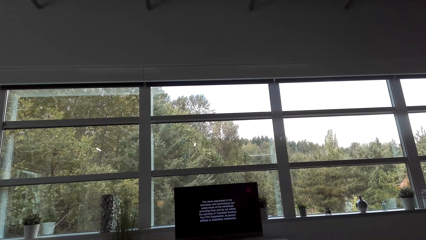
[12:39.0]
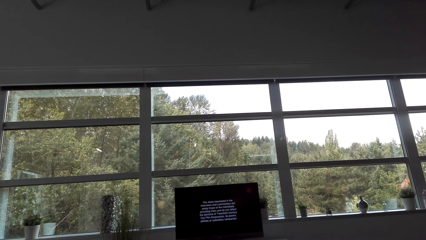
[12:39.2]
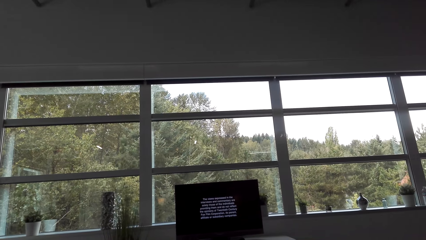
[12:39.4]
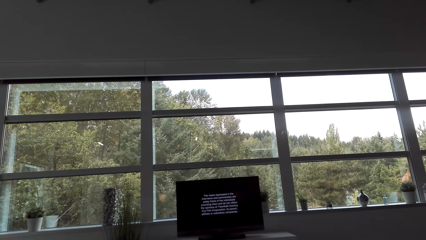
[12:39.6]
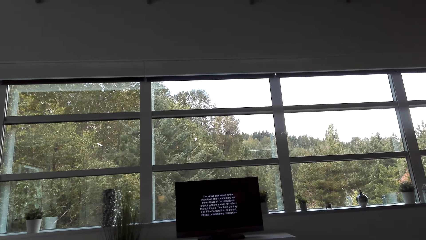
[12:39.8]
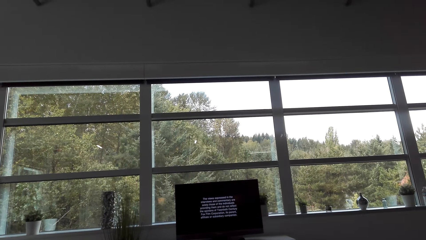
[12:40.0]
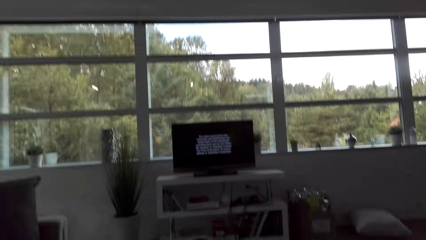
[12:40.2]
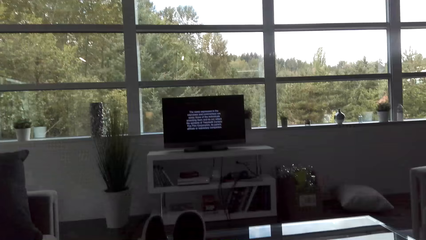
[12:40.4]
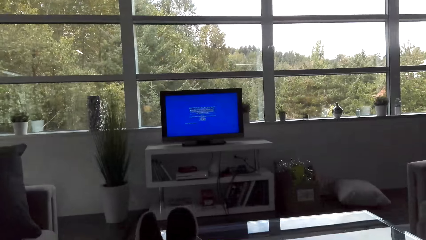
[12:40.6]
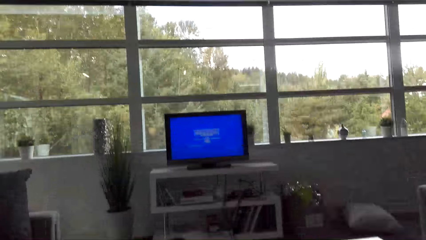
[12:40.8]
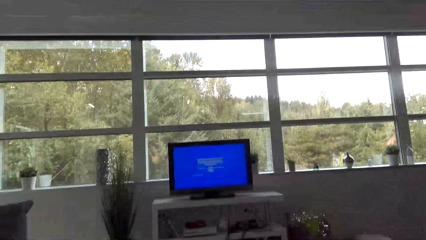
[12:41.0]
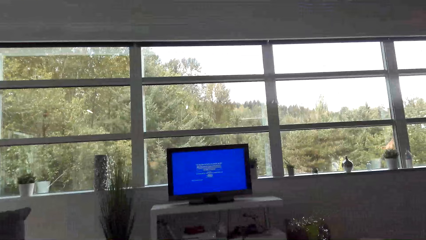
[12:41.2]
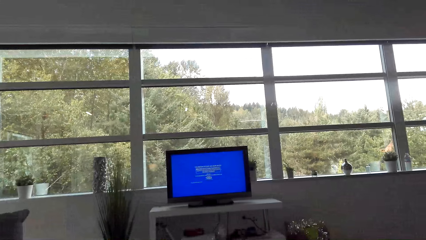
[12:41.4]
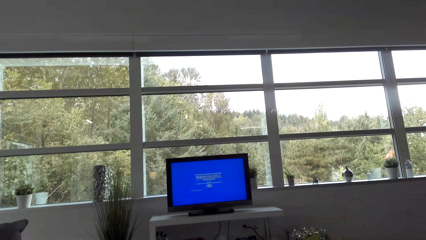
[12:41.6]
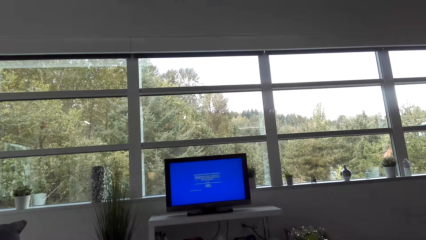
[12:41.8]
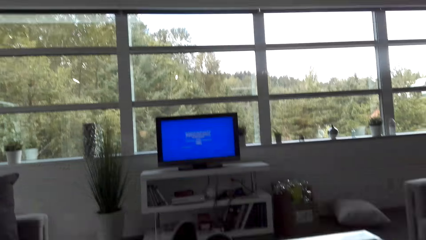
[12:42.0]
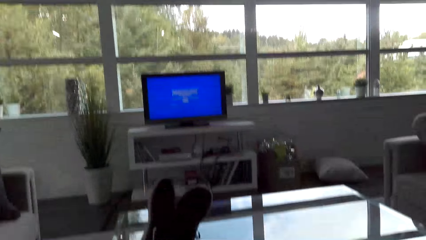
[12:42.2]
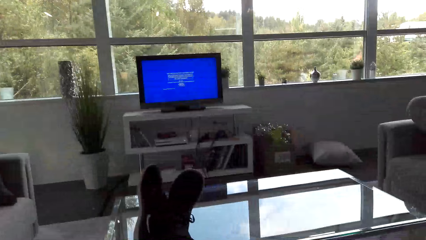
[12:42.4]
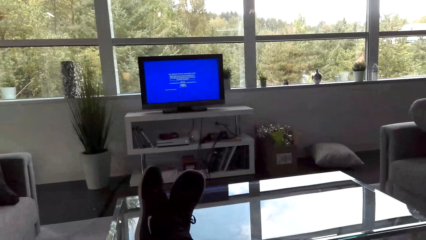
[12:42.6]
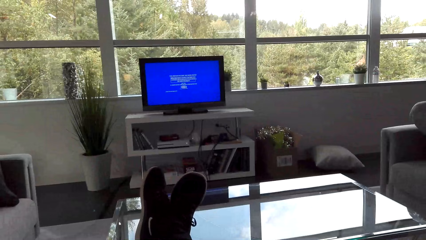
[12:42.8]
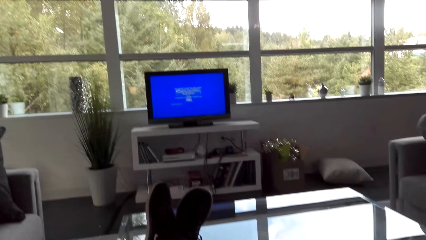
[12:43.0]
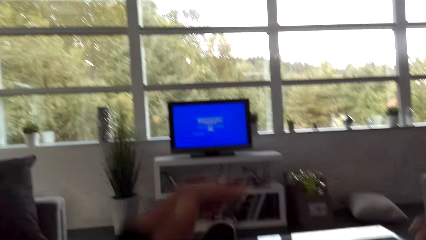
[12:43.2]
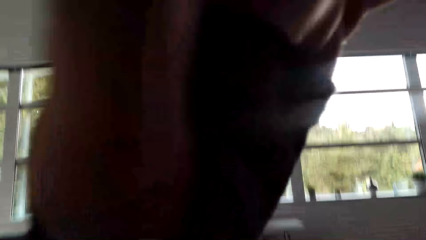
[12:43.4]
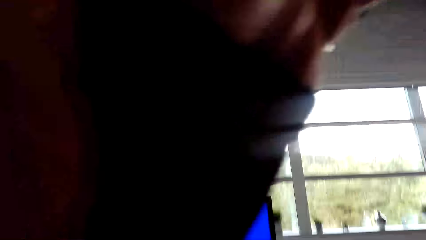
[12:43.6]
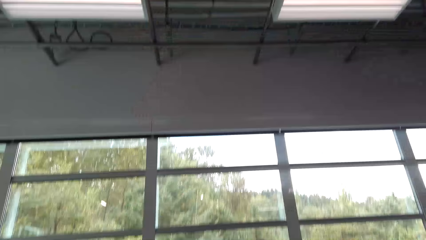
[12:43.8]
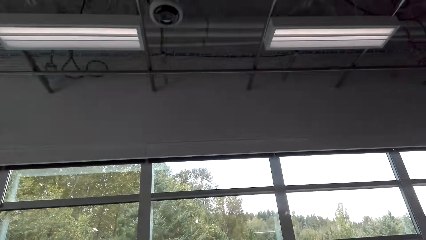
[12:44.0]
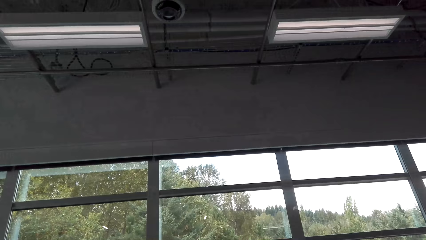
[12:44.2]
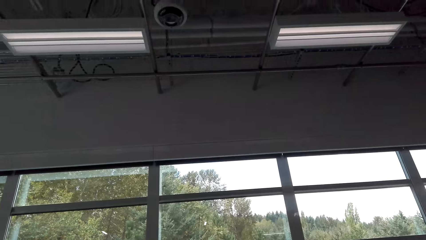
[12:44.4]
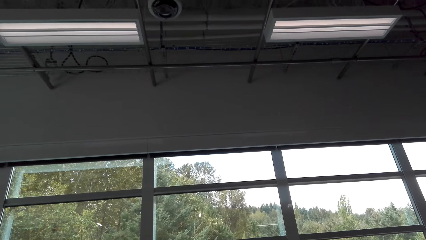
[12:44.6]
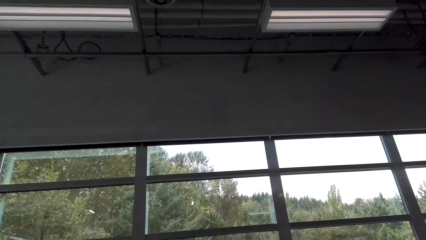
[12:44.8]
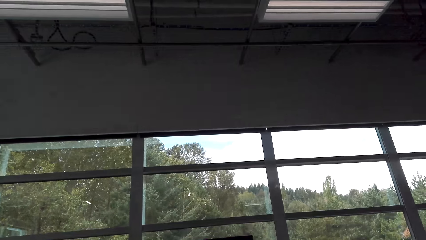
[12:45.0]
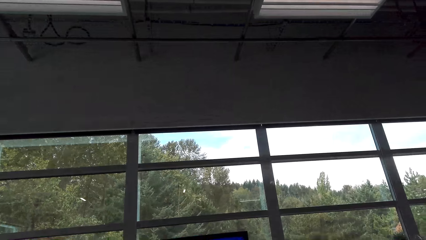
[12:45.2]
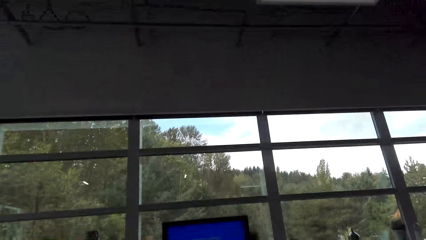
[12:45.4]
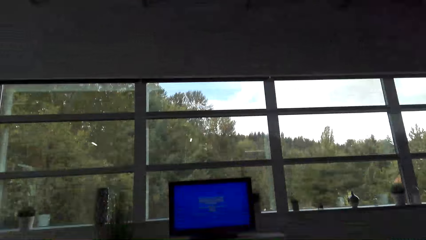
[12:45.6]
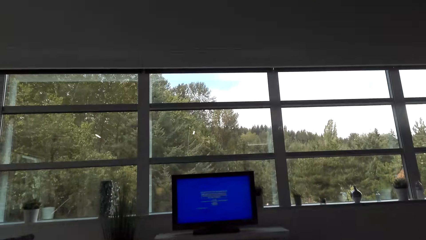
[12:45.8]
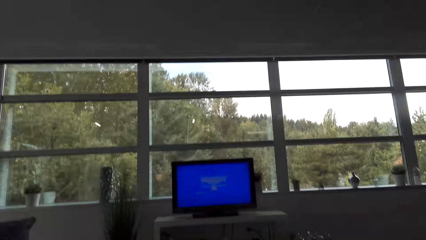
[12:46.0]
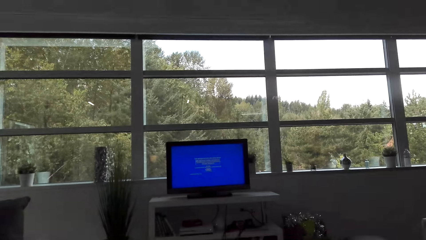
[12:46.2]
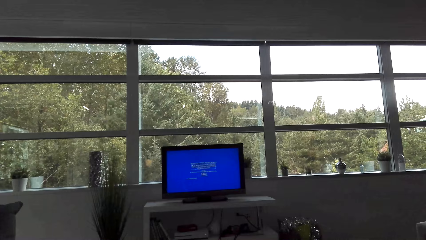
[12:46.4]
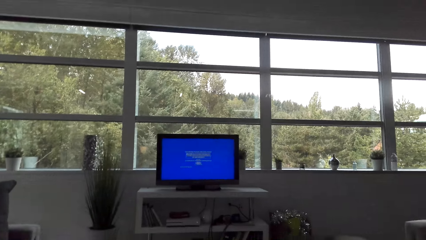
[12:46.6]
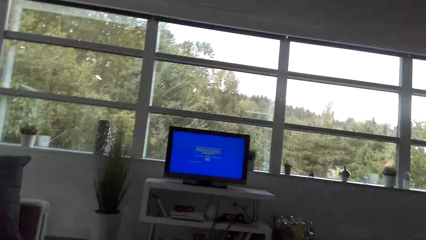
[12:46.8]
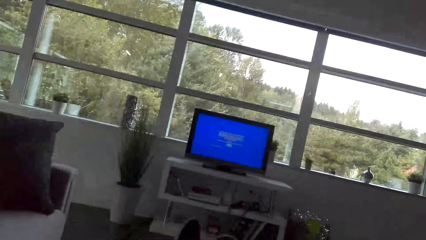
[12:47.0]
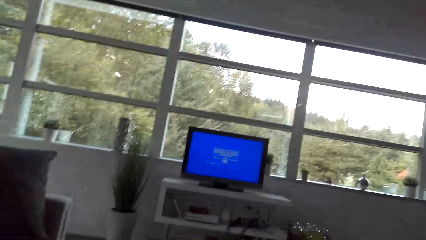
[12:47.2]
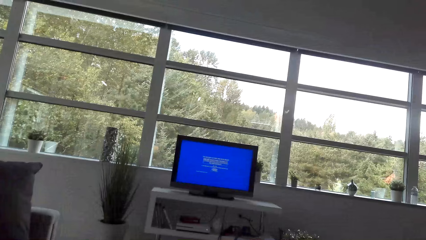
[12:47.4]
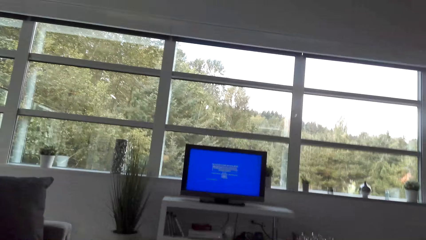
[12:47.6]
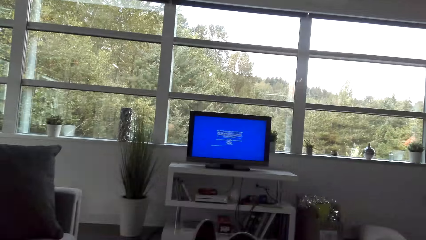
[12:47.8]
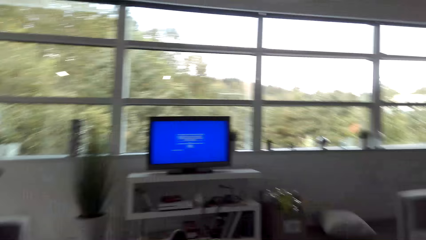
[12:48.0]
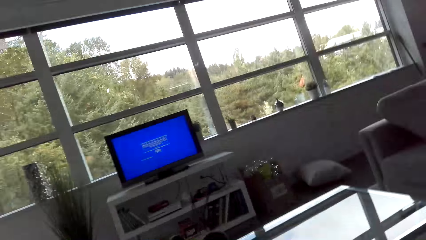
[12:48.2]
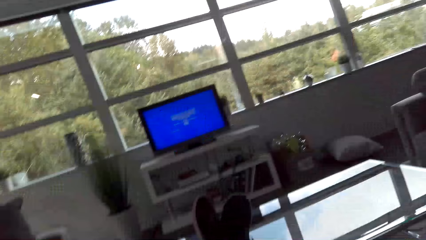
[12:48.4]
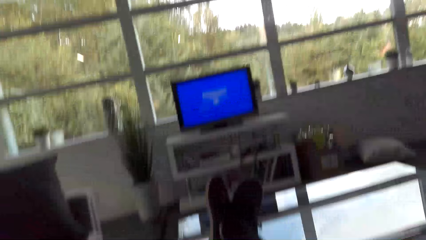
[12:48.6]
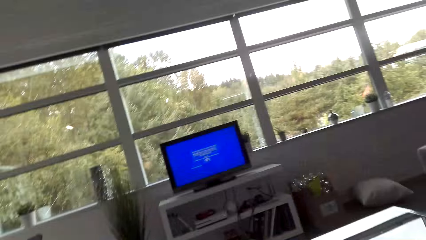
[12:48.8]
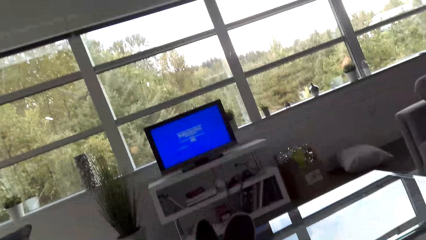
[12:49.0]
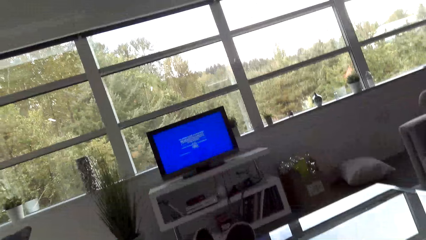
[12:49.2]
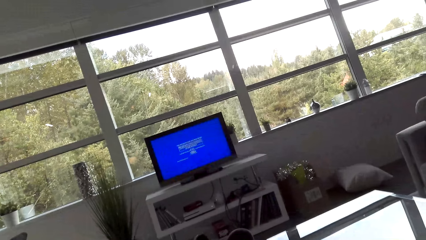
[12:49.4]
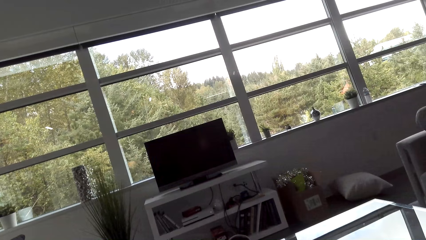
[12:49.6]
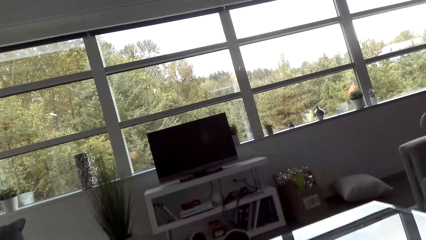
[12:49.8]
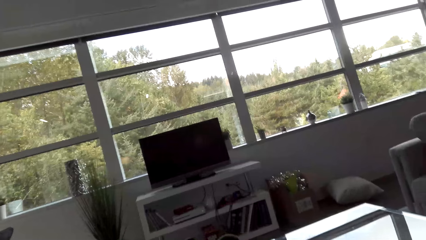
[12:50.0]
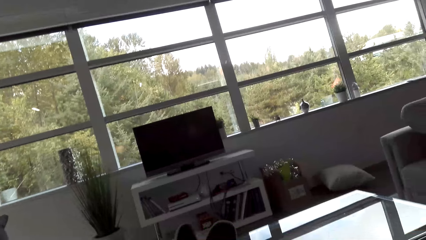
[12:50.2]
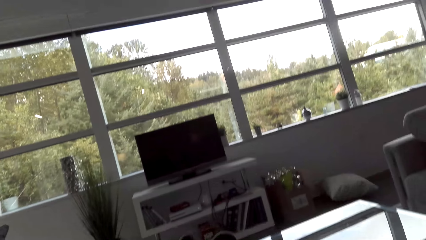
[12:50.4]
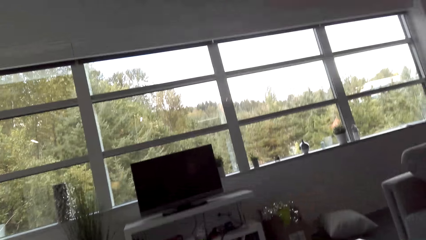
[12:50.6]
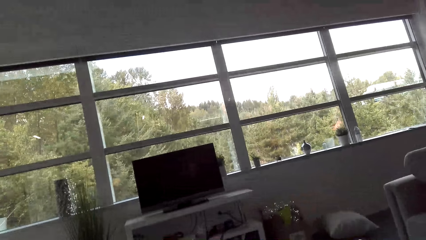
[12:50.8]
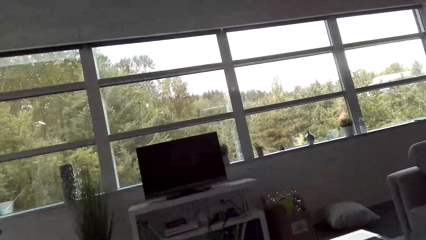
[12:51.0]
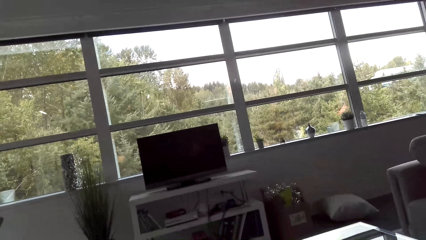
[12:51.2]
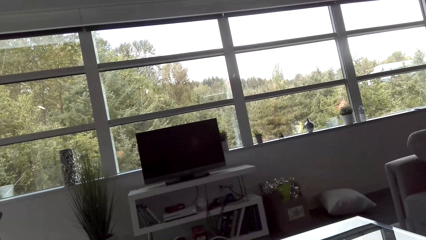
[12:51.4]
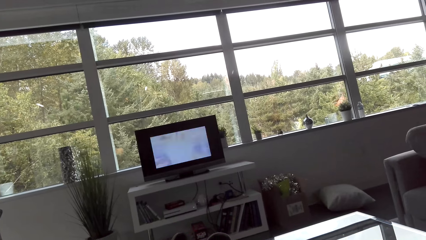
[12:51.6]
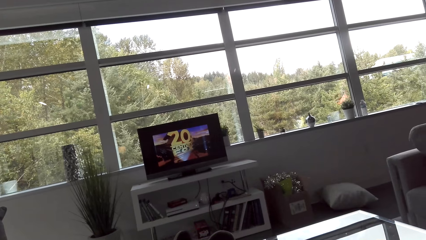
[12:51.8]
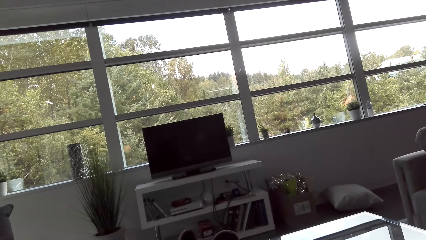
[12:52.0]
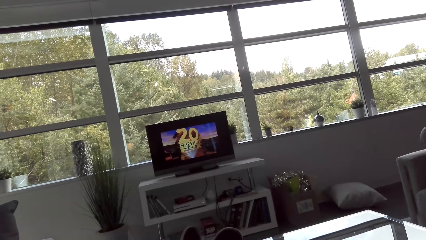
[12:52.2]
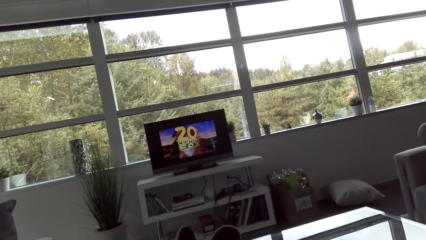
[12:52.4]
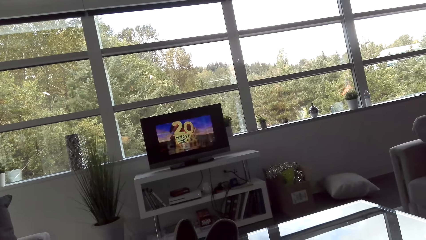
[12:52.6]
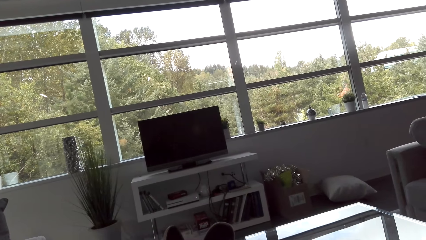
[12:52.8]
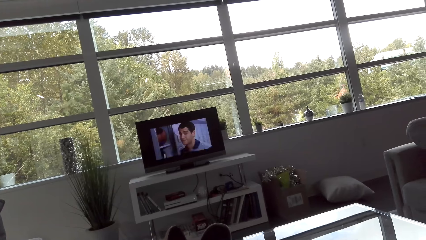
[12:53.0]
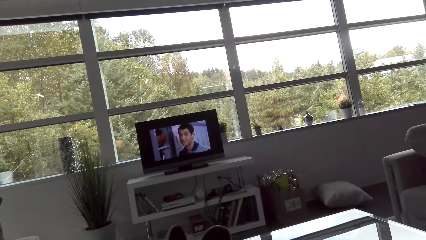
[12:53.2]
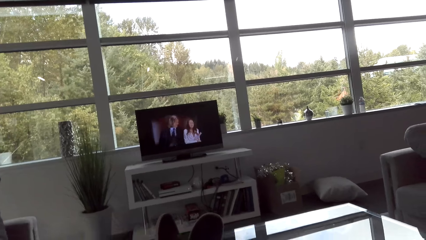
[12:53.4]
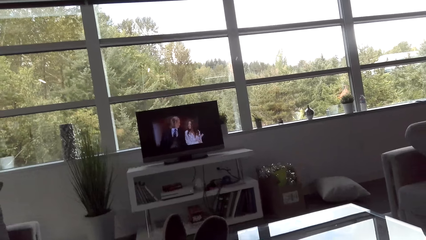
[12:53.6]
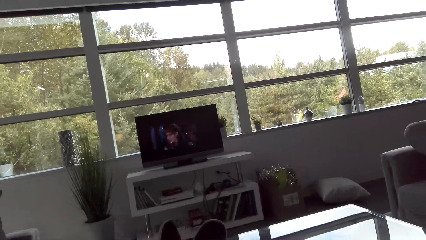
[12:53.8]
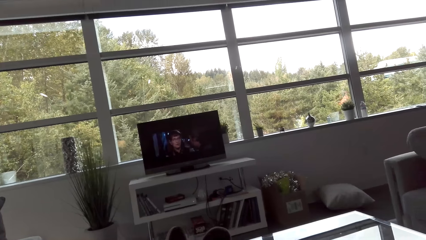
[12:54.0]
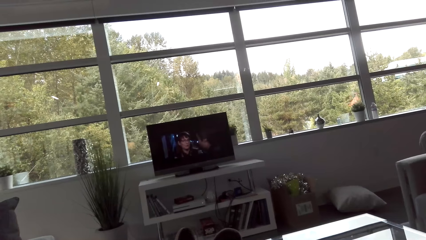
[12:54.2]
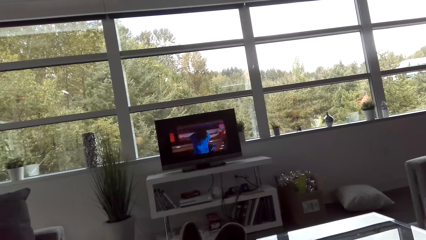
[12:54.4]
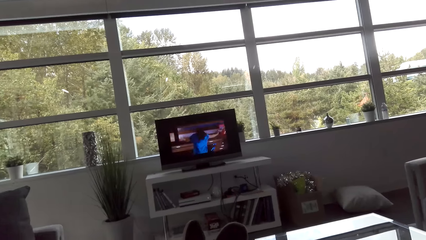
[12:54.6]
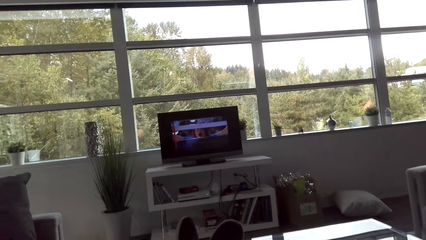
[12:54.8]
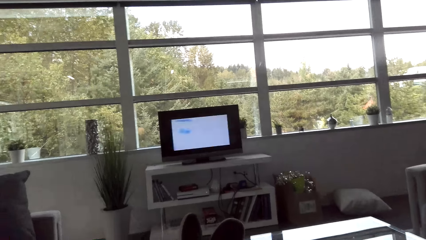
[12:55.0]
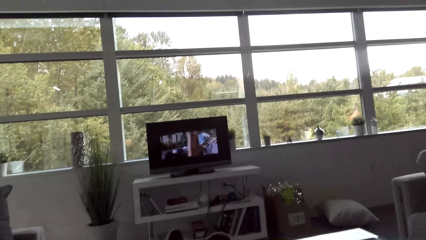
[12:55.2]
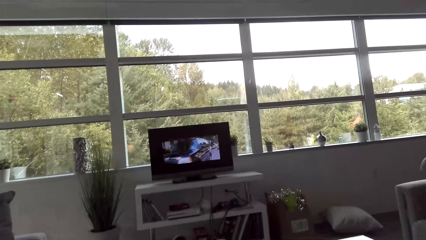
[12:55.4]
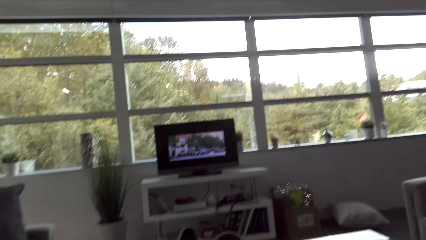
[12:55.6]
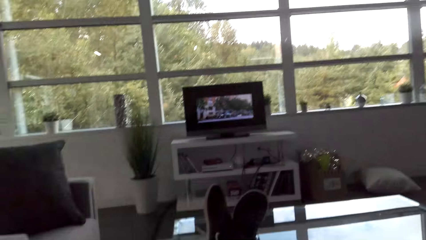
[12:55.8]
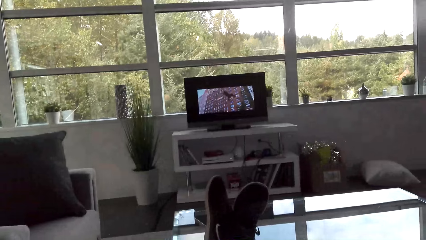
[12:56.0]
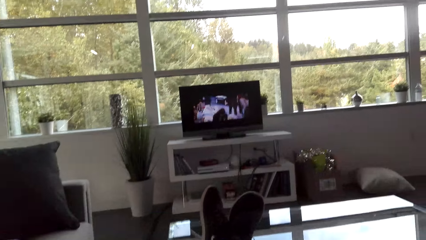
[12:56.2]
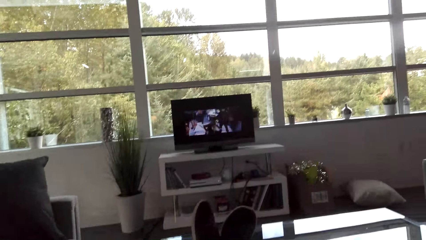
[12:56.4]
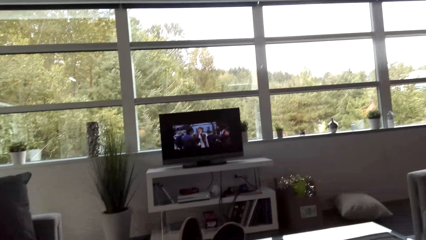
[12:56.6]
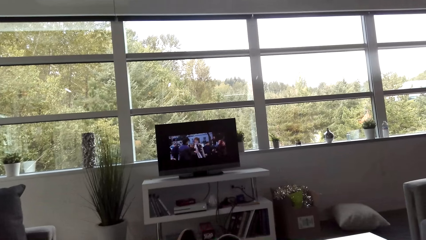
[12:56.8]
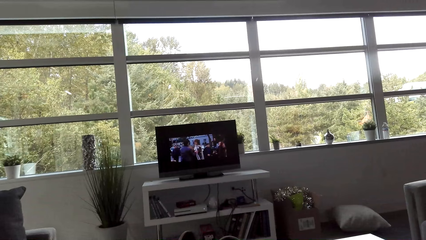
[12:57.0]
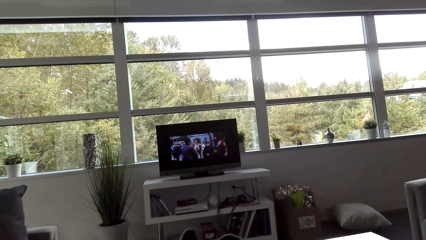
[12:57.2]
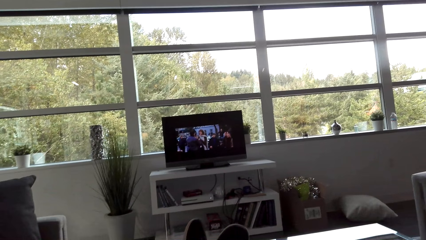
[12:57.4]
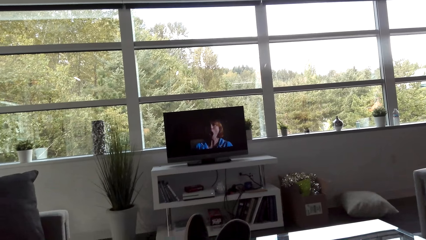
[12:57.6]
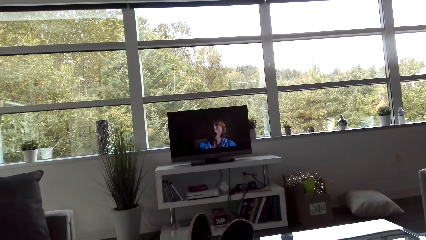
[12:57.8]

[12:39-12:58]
The camera wearer moves the hand up. They touch the camera. They look at the television. They operate the television. They watch a movie on the television.
